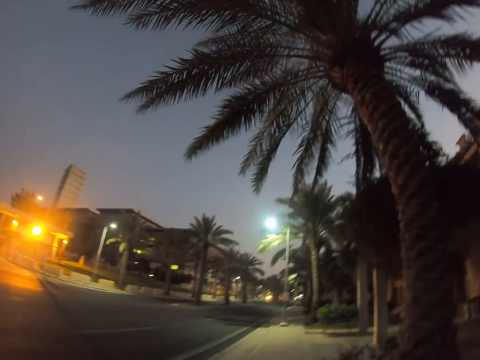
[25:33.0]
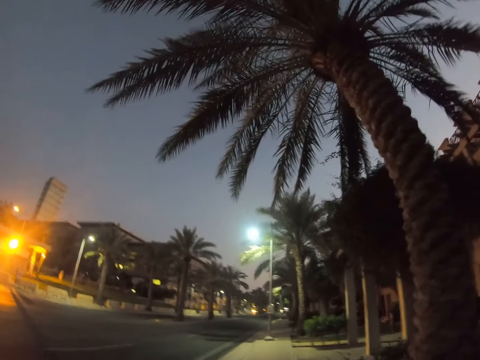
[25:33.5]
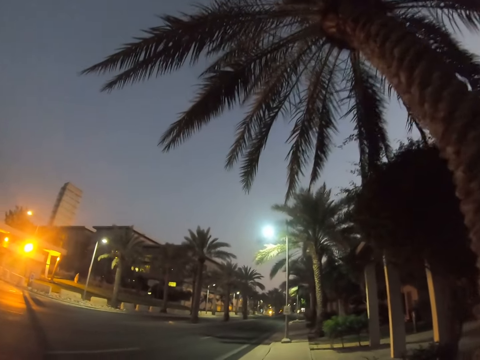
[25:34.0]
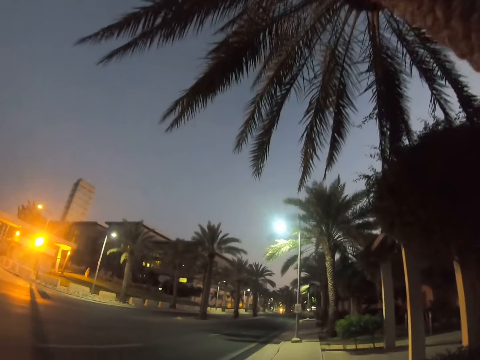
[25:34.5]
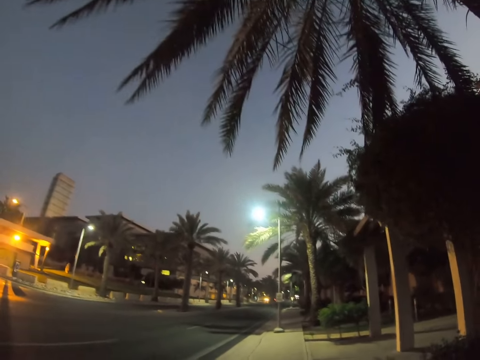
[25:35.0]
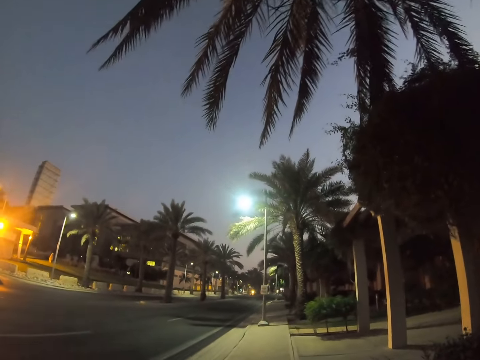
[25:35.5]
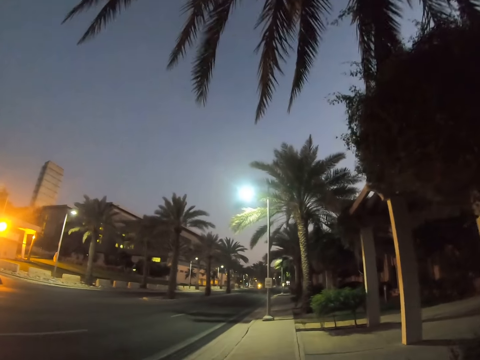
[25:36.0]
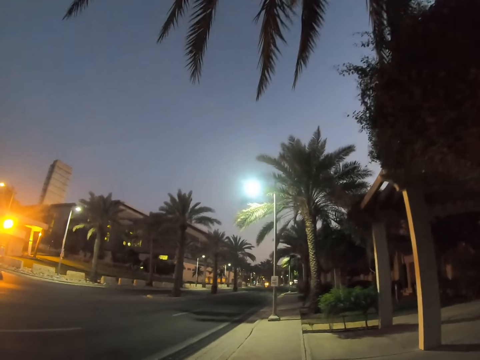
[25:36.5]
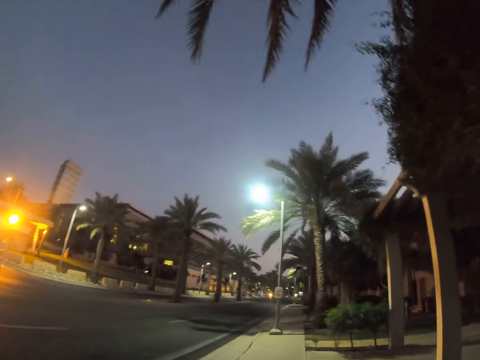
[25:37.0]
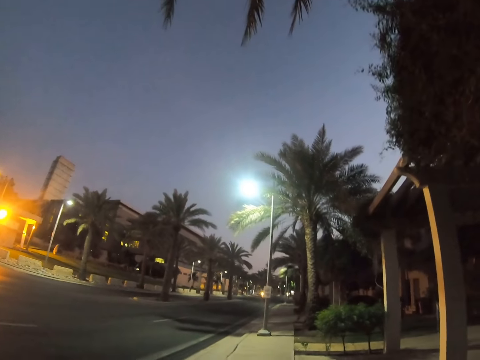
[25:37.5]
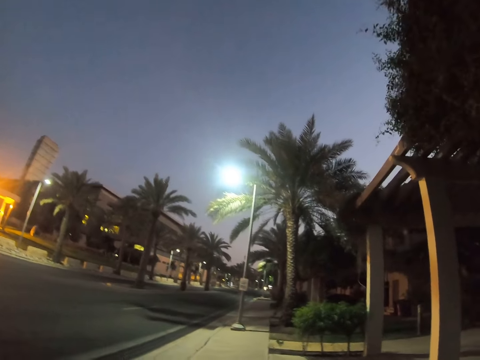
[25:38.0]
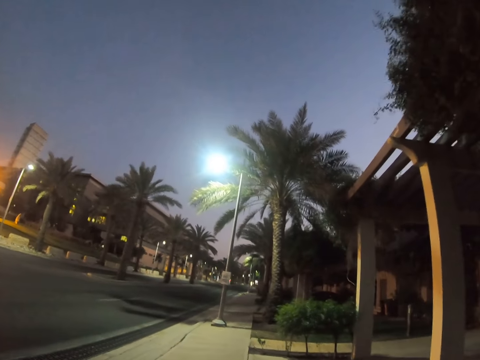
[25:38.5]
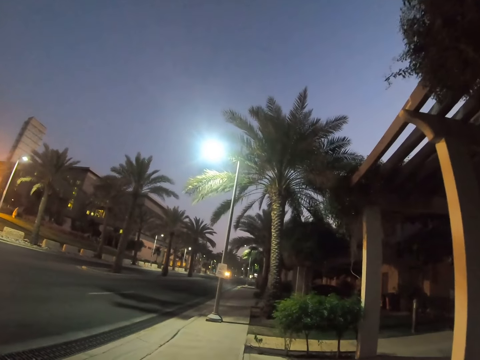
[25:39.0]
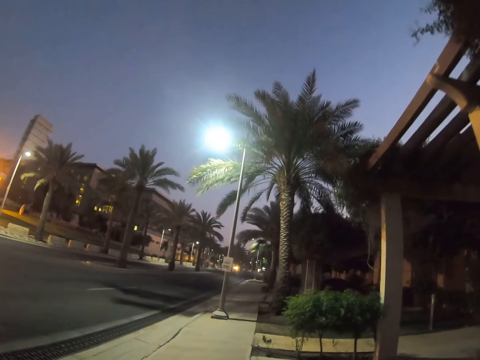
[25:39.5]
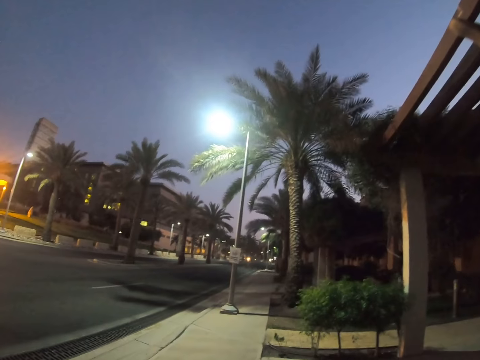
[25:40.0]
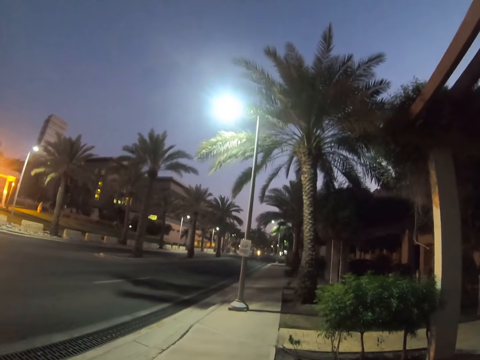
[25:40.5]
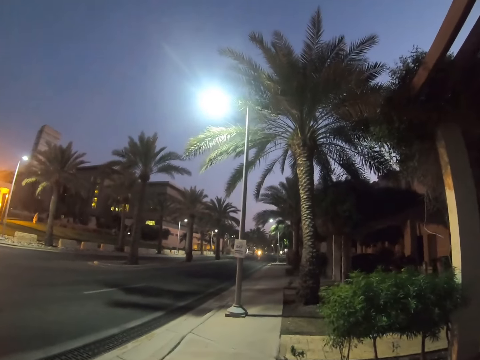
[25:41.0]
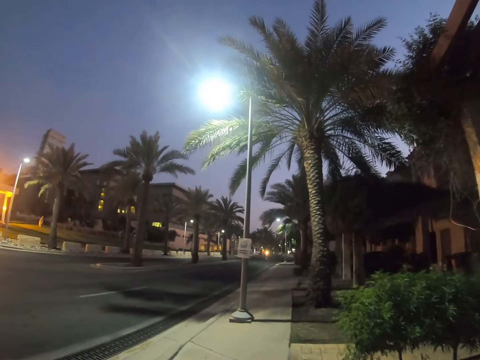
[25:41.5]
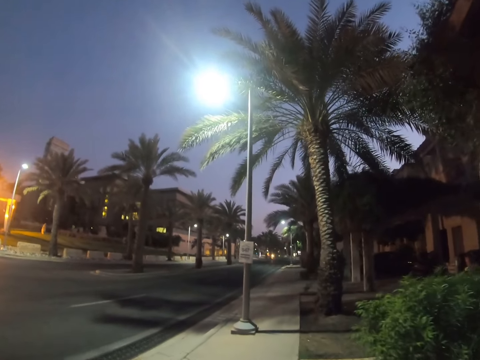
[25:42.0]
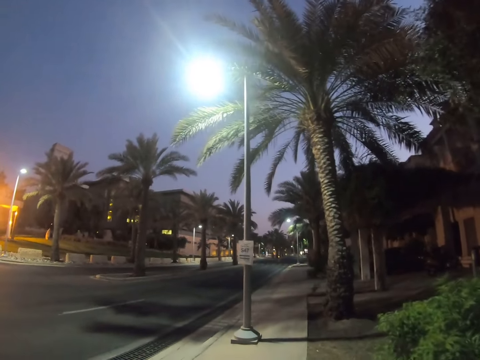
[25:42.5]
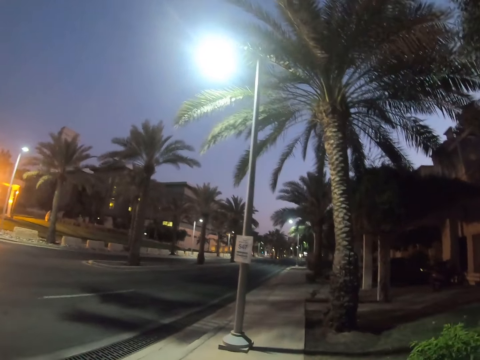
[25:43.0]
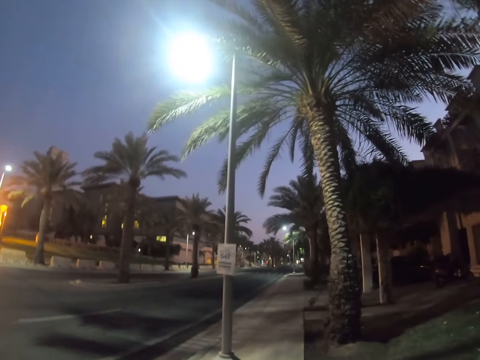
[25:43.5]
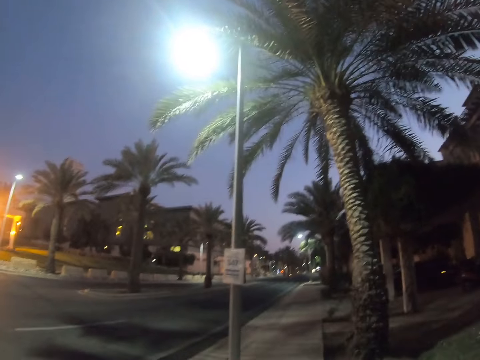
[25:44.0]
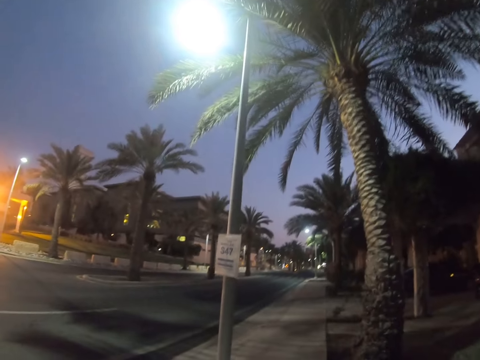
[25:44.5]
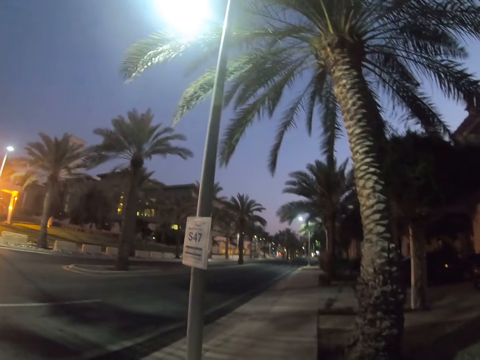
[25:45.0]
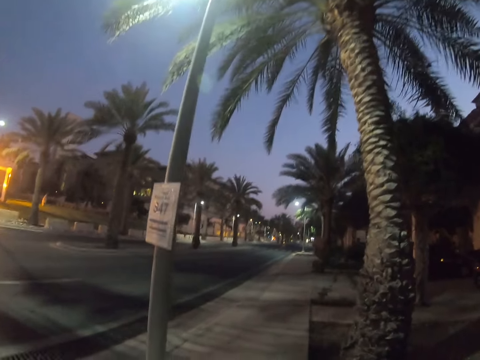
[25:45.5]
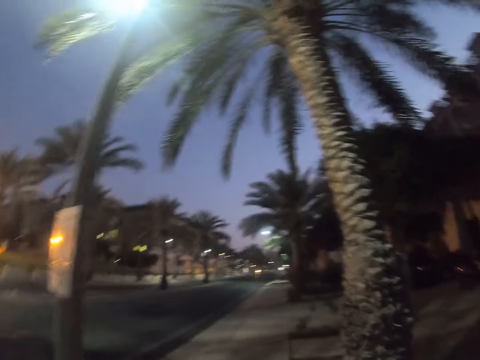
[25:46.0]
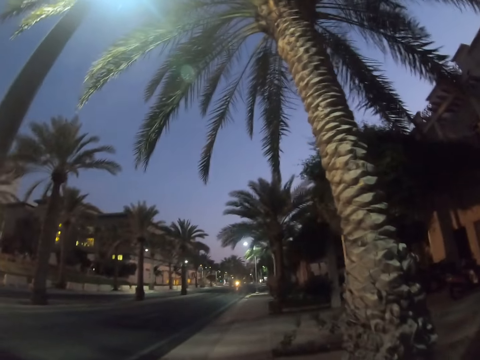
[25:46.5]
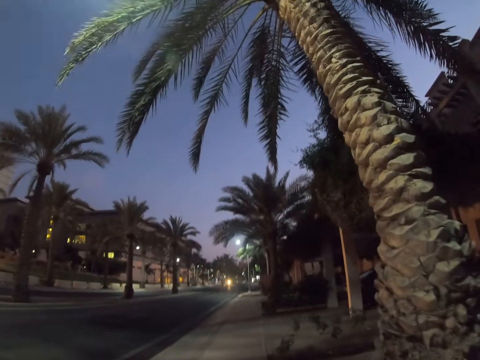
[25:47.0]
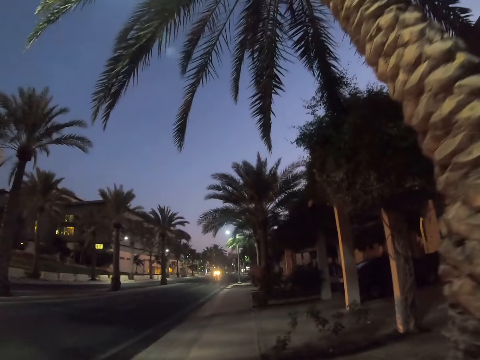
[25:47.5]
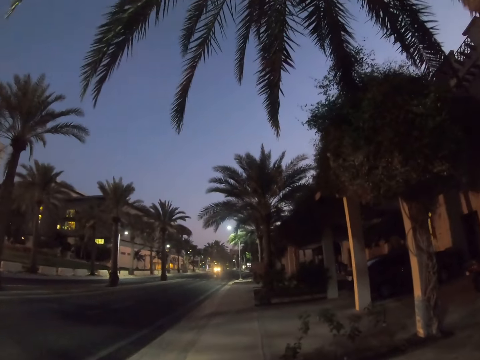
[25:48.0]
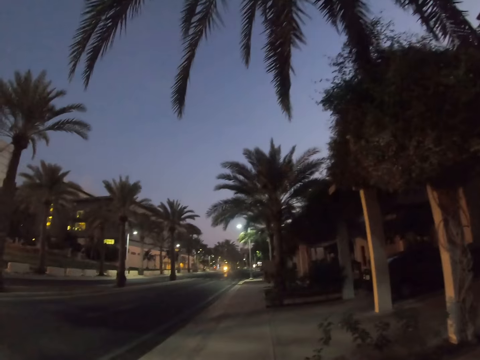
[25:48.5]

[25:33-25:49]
The camera wearer looks around the road. They walk on a sidewalk.

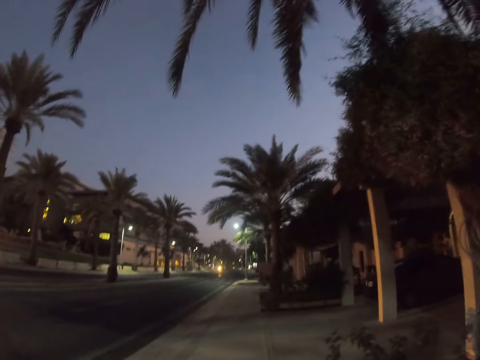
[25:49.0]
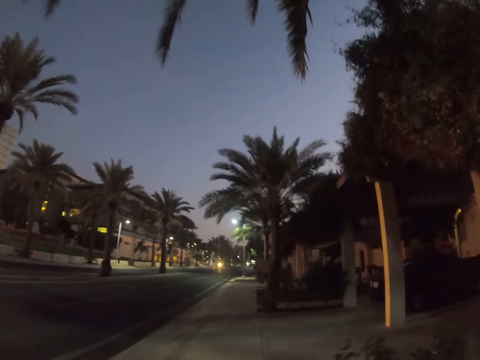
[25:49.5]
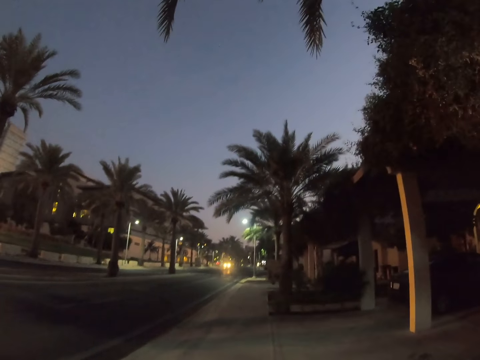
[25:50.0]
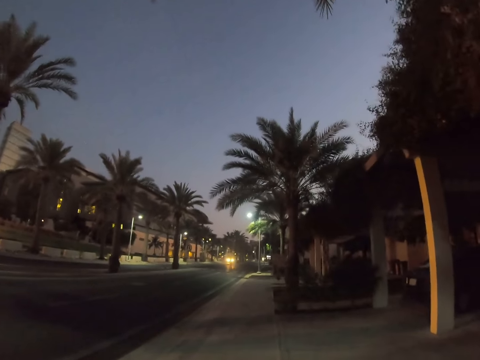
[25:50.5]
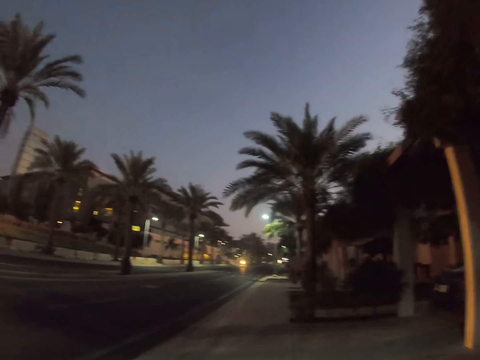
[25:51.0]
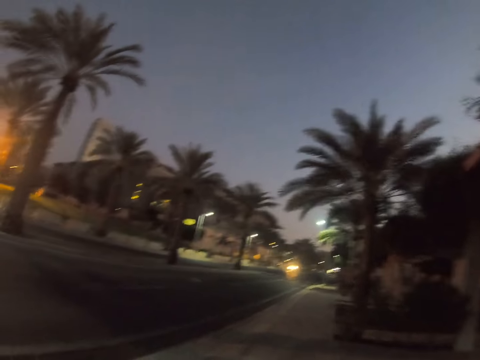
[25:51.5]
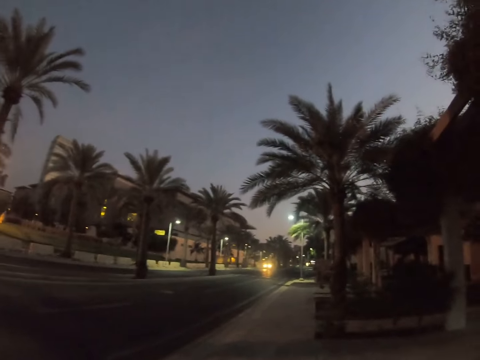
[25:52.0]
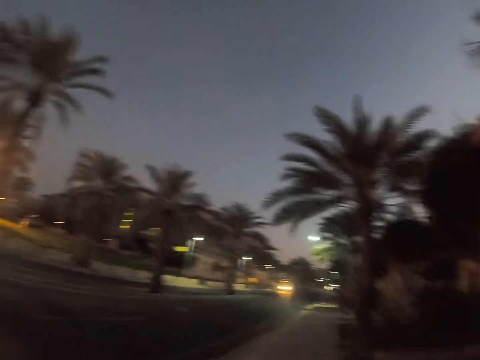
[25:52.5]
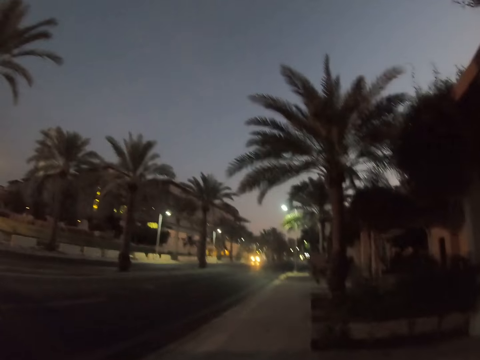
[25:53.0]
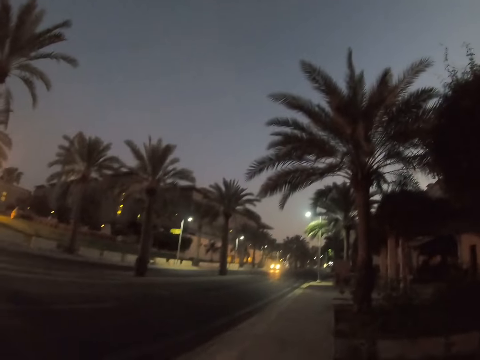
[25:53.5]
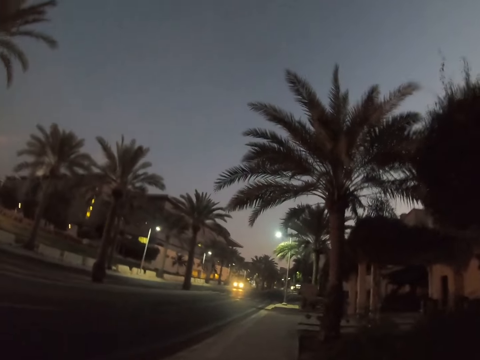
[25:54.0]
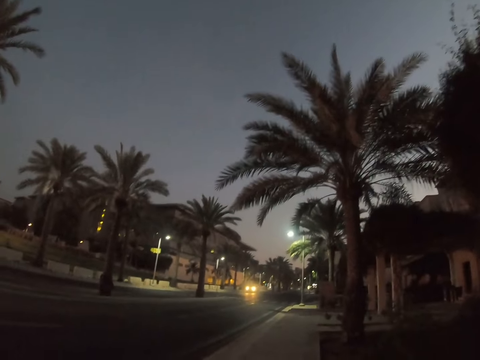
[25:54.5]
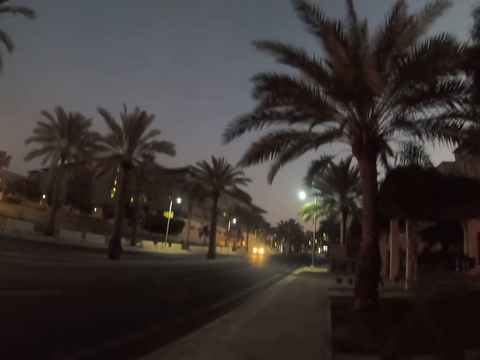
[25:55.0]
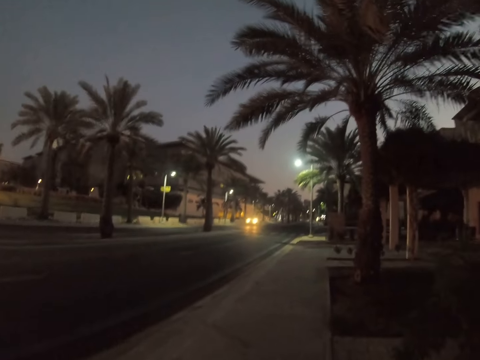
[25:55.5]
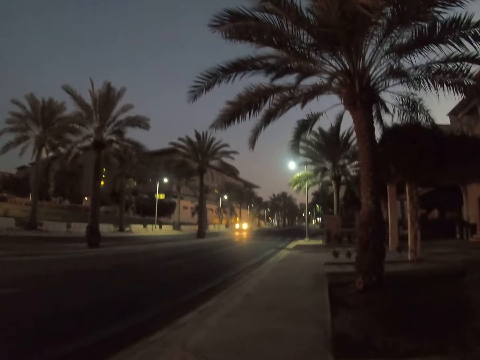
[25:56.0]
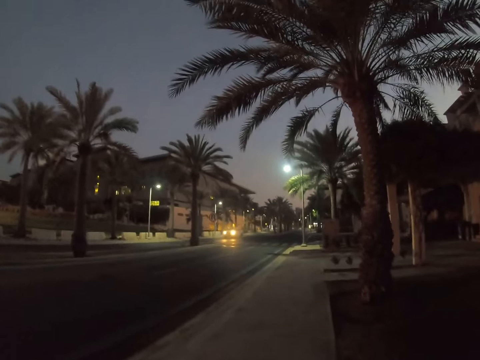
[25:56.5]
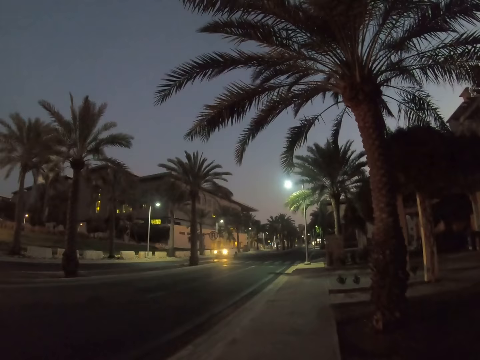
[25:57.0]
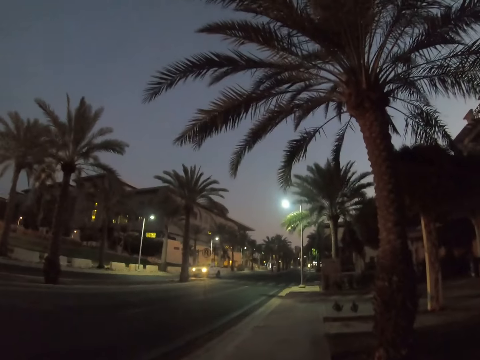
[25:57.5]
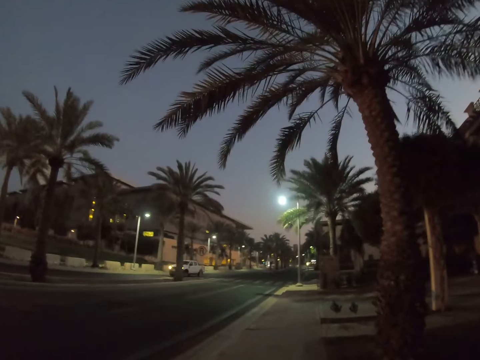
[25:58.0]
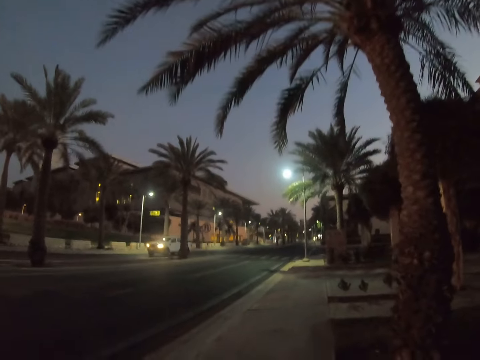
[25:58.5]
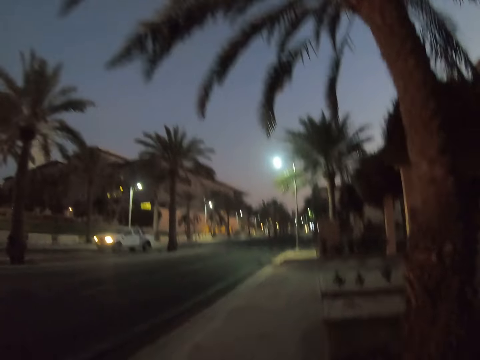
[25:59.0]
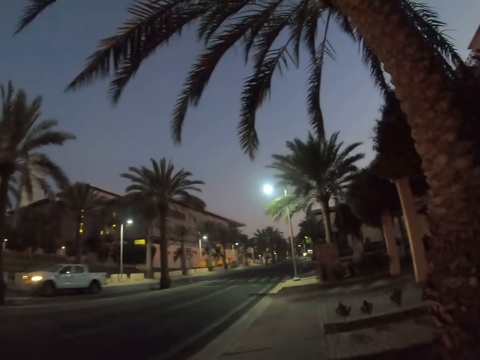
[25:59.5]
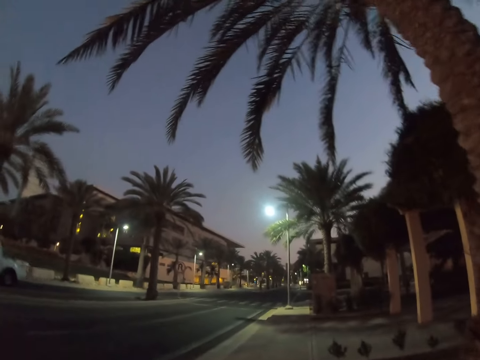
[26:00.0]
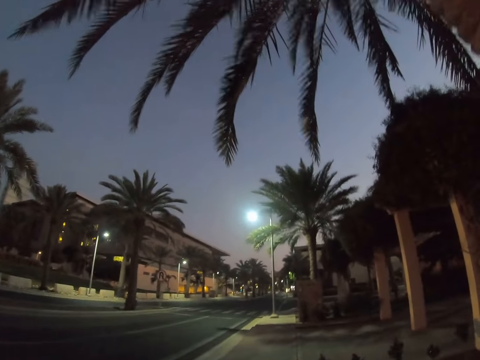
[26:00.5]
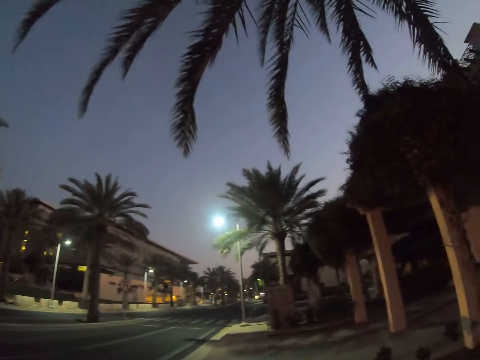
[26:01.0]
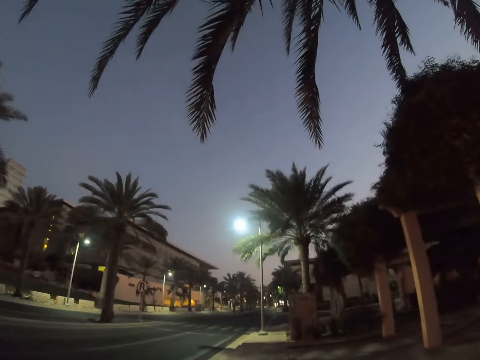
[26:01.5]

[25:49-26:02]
The camera wearer walks past a car.
